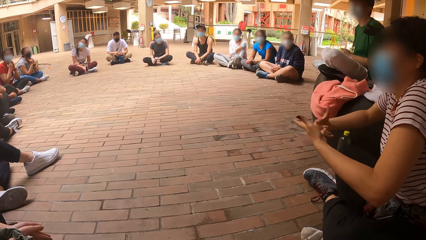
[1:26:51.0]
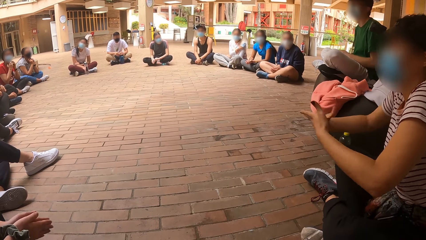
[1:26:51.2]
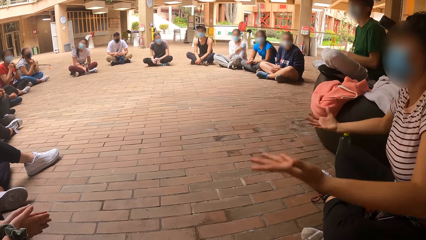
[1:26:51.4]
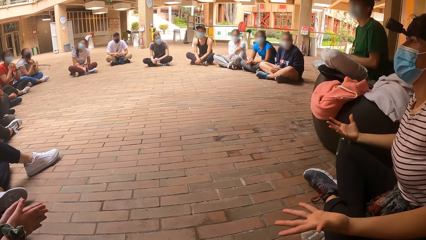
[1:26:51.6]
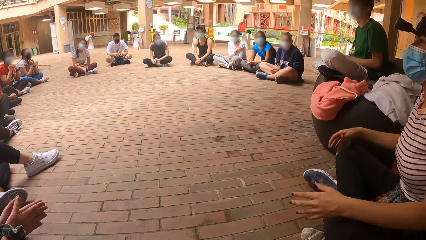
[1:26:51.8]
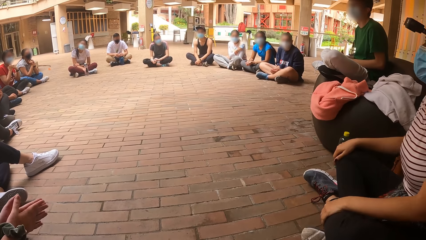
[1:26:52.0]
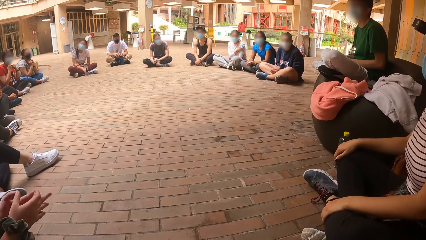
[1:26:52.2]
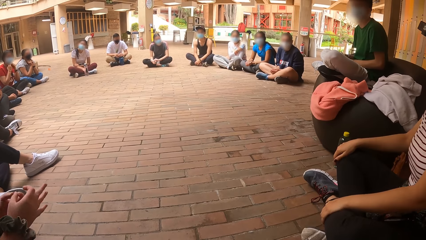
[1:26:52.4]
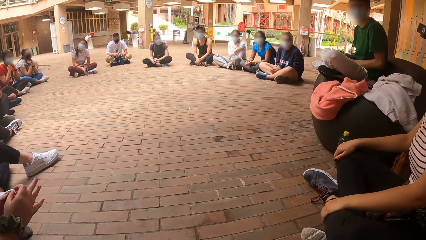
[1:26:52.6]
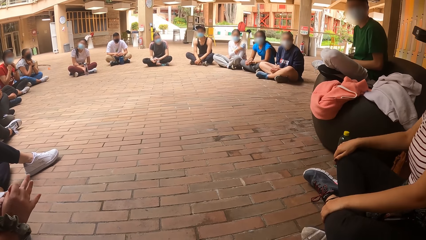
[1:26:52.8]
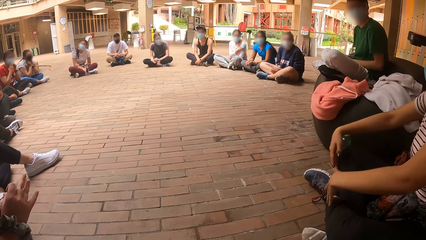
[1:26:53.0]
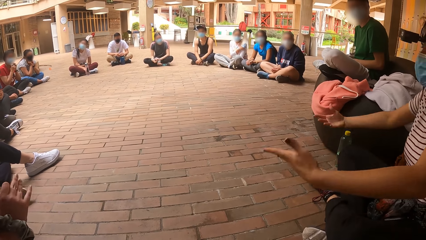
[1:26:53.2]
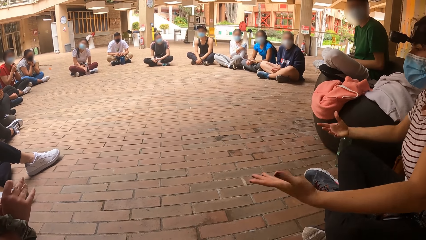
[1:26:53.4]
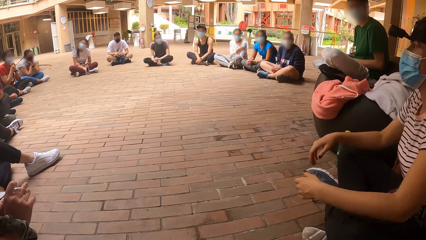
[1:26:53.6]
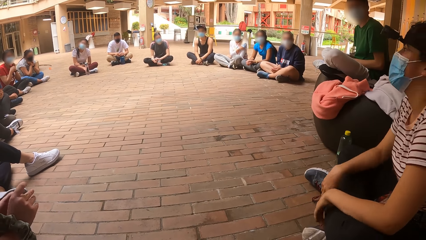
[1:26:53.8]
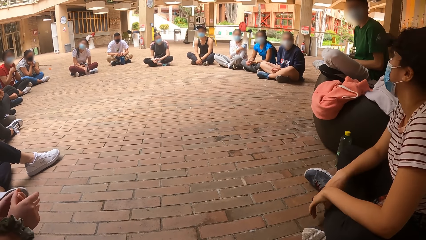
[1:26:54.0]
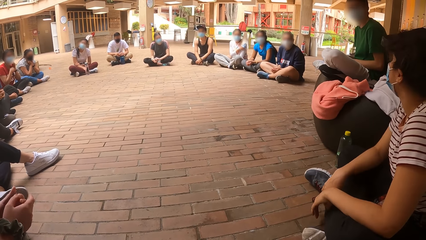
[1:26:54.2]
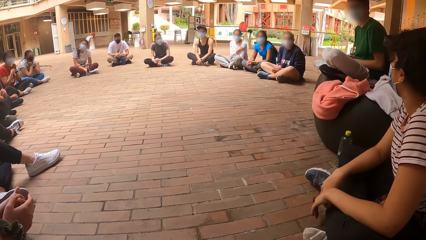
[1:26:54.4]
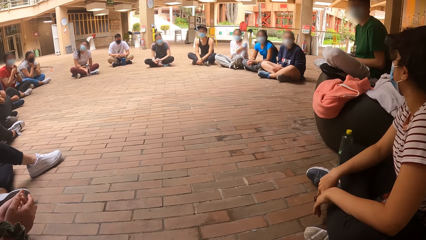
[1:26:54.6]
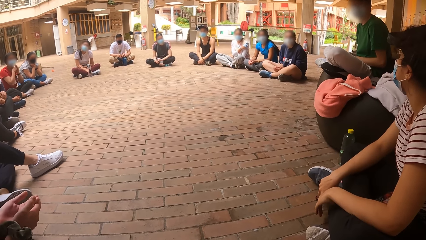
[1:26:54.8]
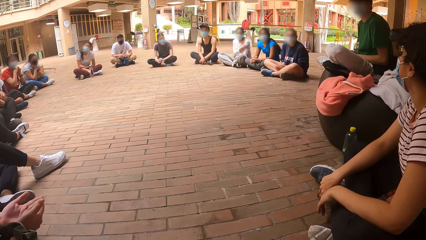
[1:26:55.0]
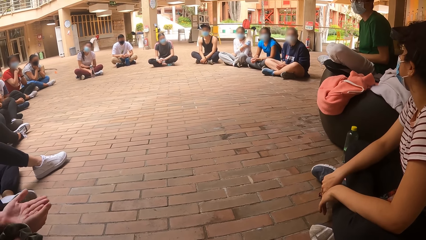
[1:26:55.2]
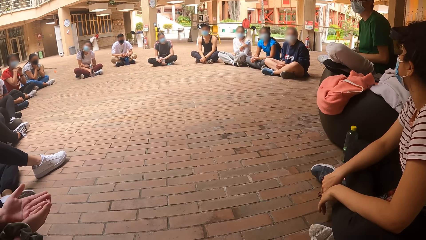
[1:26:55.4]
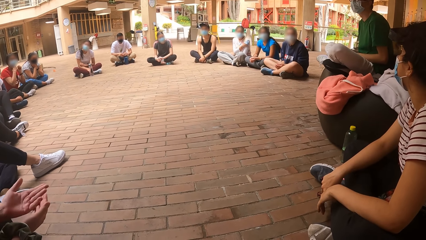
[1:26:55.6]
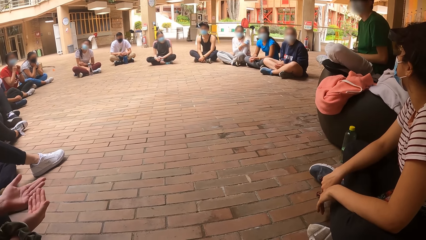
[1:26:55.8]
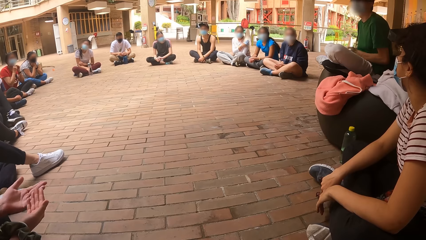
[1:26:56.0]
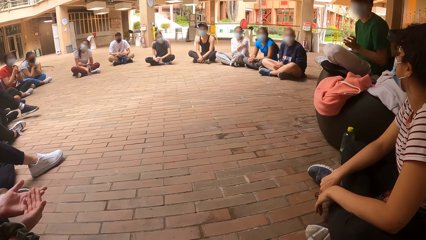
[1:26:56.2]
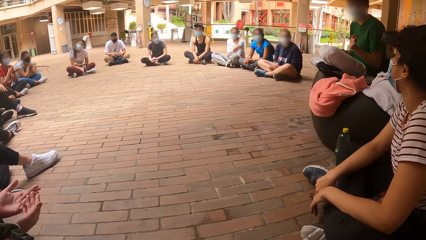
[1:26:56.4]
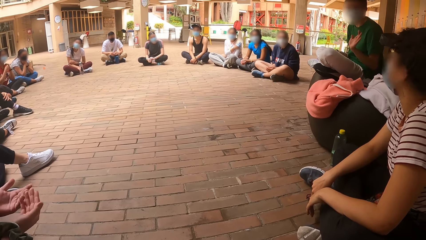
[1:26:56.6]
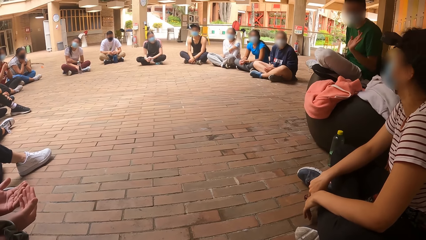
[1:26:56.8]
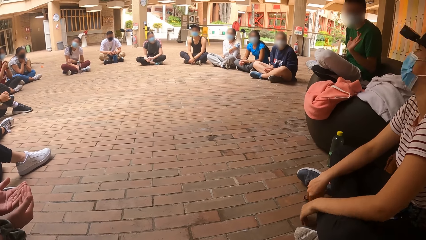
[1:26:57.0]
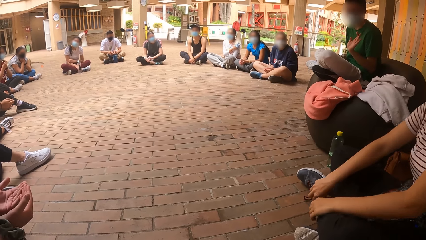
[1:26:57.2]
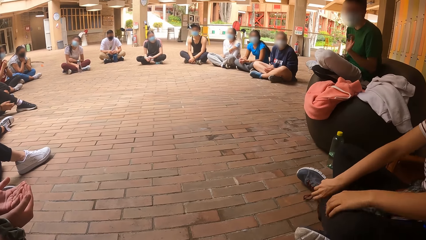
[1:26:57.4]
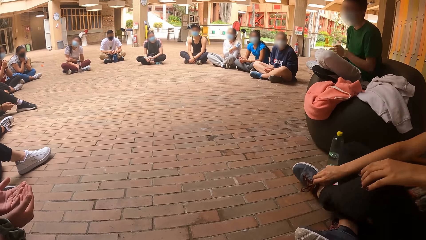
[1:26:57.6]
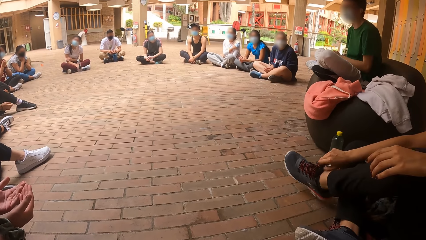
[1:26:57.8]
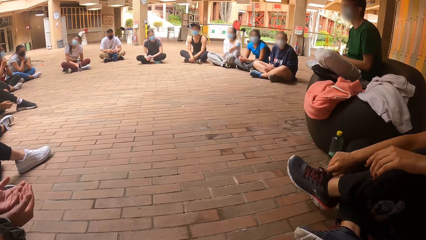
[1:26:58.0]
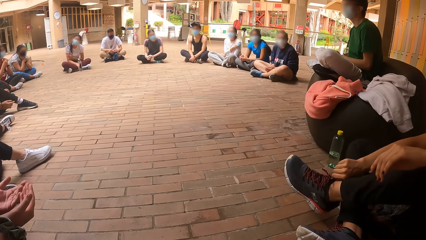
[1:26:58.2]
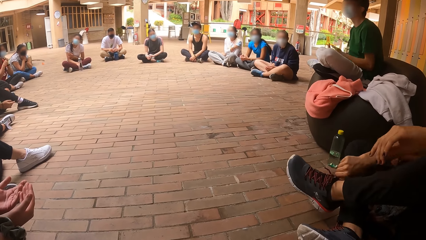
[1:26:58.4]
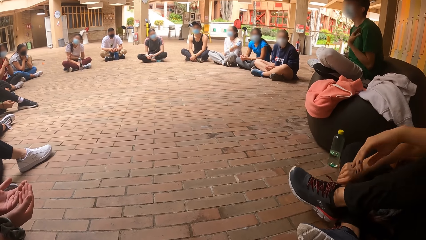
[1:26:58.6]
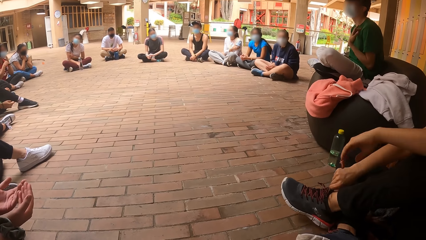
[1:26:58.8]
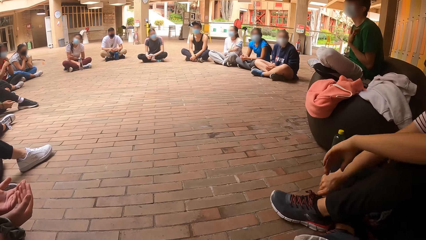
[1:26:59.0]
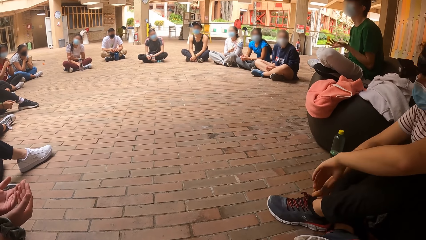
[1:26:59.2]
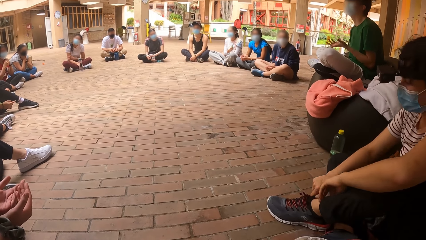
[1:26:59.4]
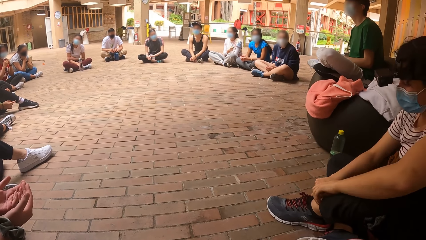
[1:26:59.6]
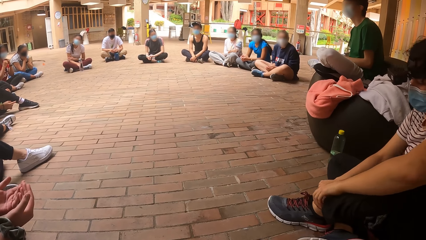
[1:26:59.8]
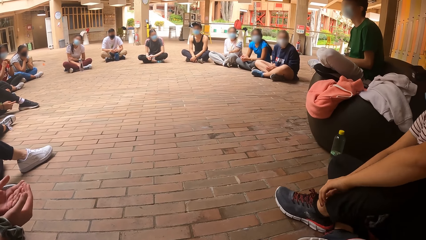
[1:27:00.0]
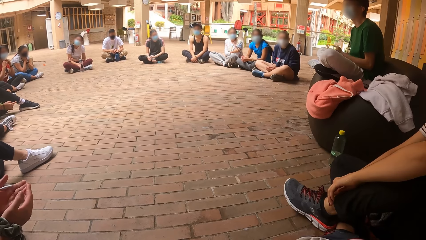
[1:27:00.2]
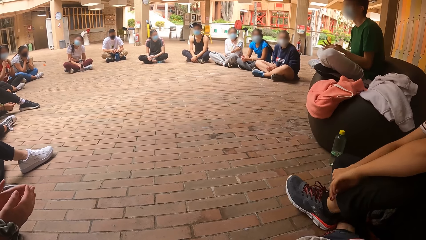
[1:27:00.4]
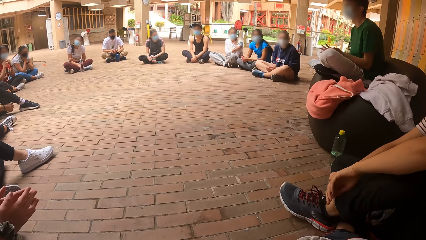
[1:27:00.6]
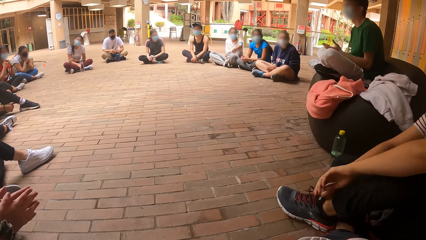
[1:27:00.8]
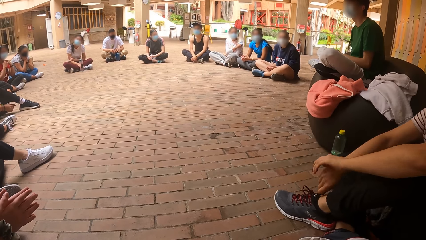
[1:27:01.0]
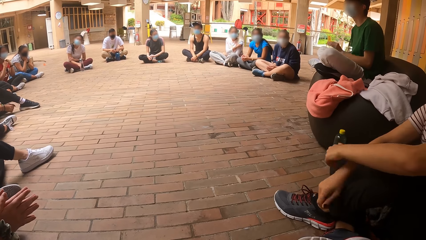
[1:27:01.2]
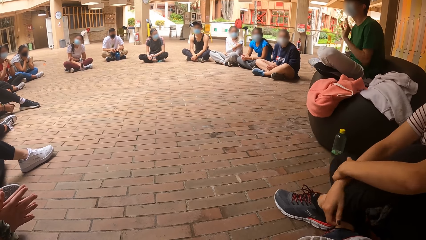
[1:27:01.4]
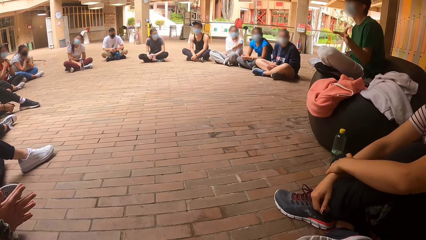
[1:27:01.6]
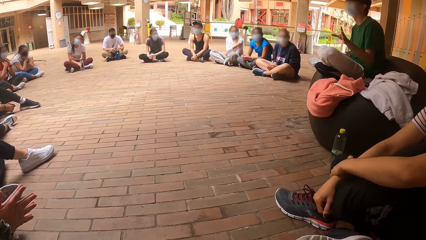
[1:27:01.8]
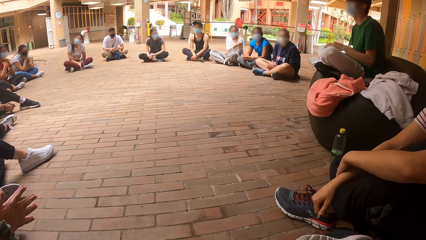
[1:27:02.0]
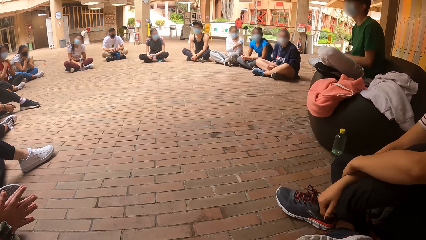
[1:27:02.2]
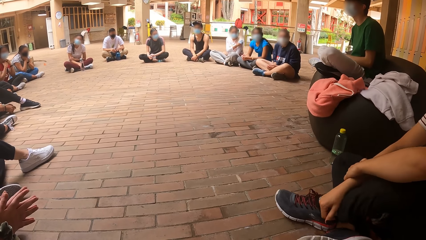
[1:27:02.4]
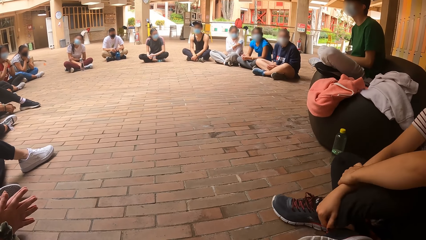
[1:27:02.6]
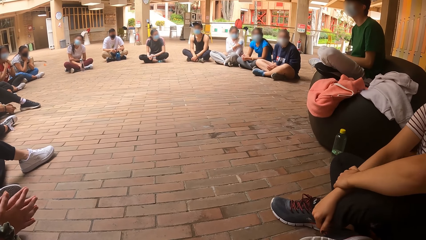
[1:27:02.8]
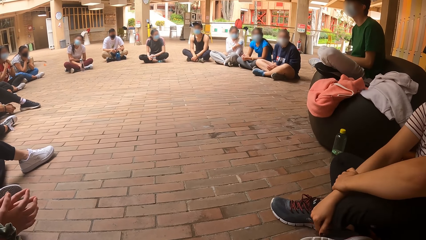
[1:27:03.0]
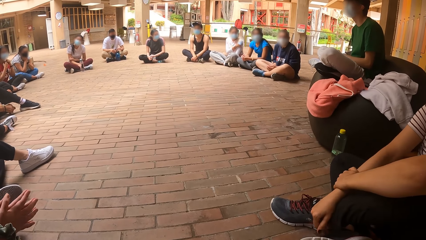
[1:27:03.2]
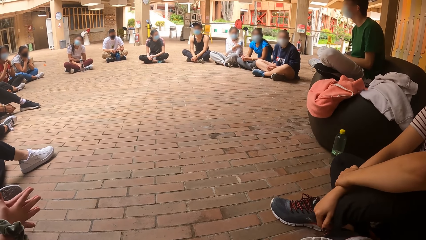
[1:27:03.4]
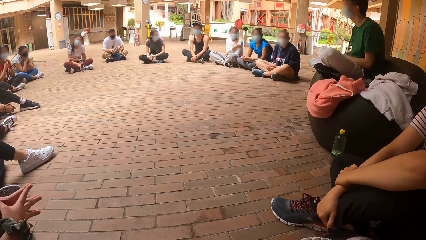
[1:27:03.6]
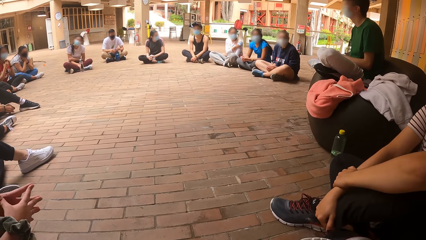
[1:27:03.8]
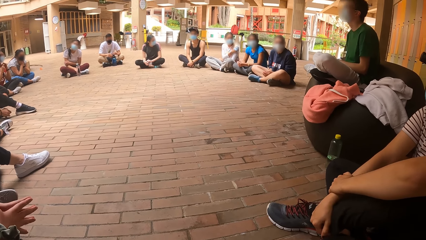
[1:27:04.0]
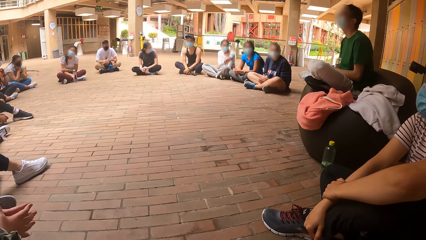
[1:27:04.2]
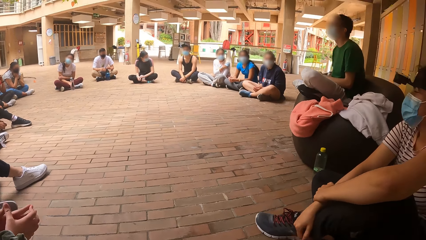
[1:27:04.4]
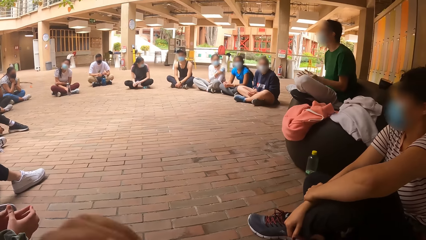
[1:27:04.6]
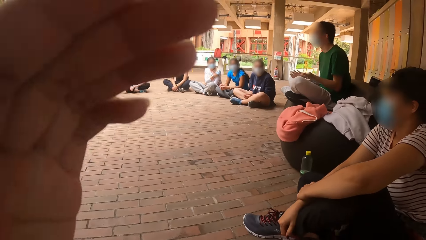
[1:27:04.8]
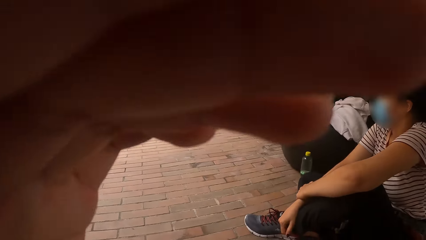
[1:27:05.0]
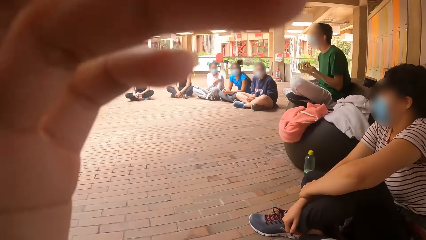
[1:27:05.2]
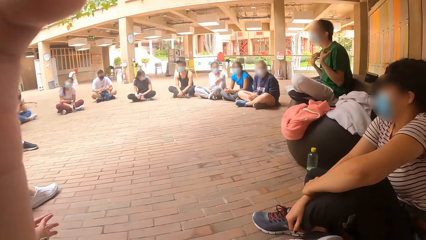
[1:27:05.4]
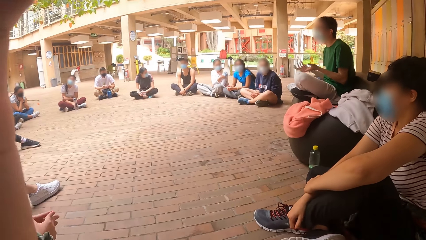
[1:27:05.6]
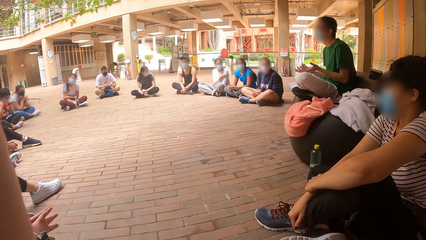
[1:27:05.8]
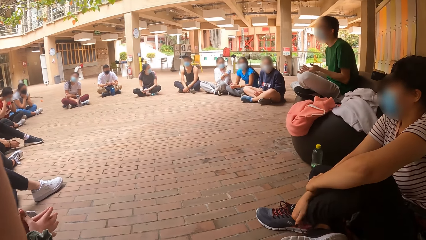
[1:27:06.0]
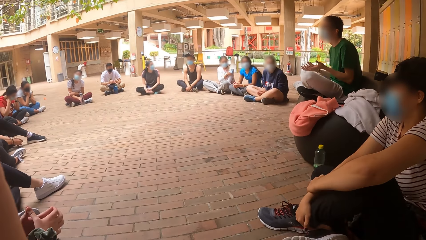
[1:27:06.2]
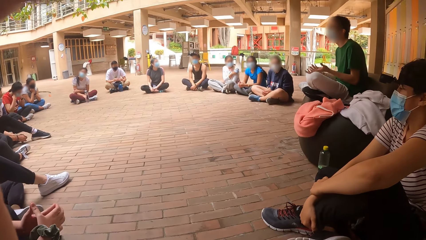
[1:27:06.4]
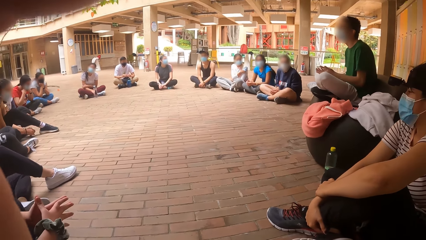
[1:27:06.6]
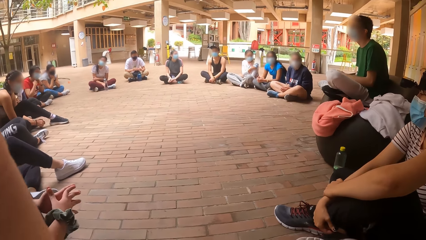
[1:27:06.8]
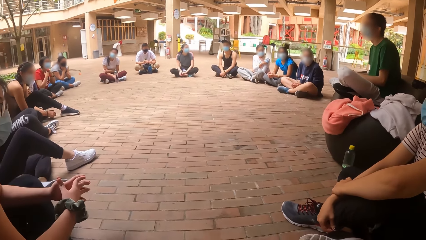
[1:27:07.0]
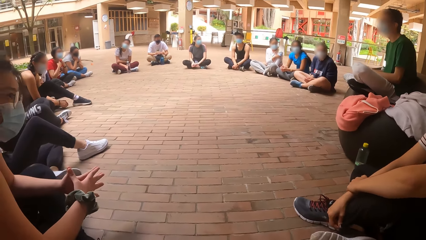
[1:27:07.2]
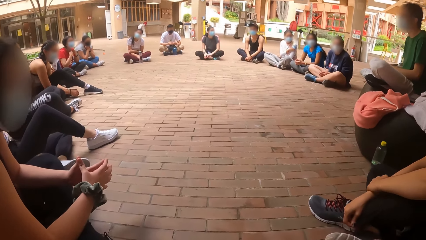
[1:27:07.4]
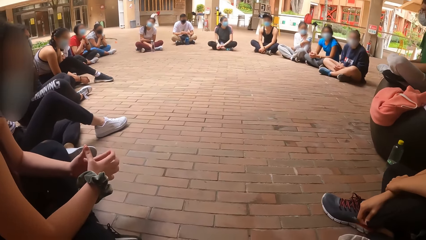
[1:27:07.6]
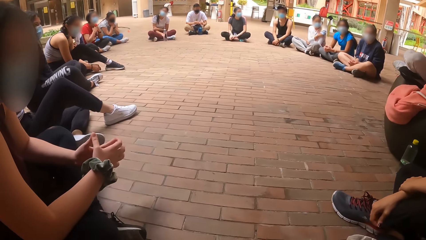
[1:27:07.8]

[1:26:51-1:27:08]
A man interacts with a woman. The man moves a hand. The woman moves on the floor. The man interacts with the group of people. He moves a hand. The camera wearer adjusts her camera.
